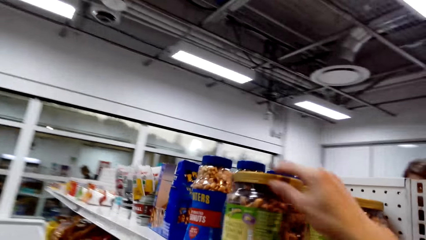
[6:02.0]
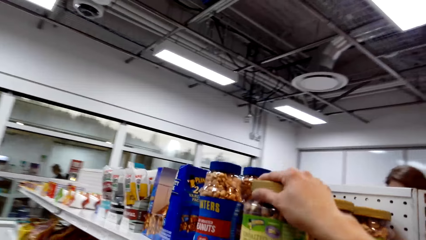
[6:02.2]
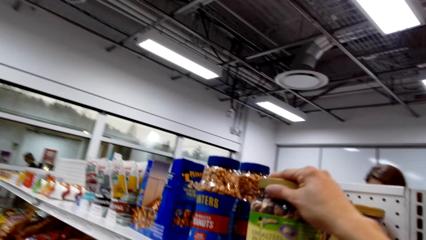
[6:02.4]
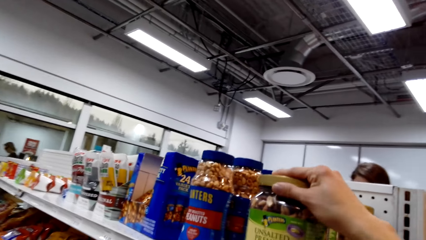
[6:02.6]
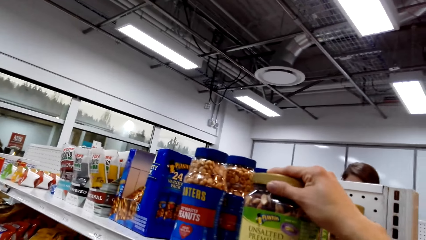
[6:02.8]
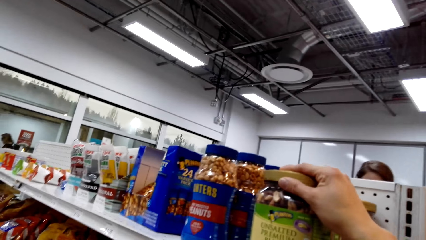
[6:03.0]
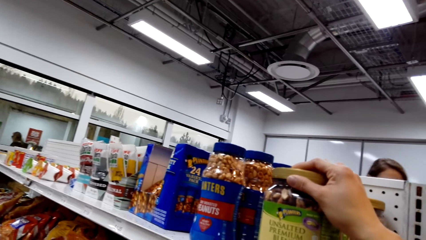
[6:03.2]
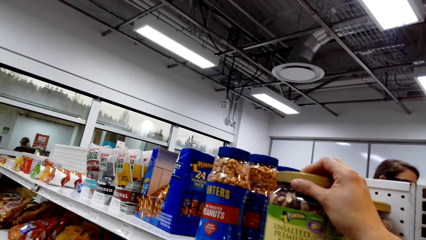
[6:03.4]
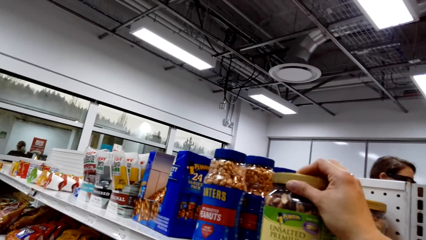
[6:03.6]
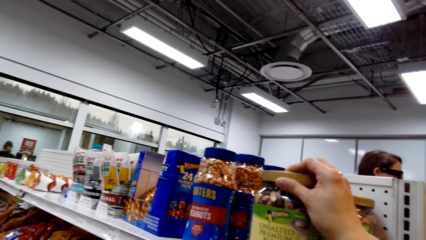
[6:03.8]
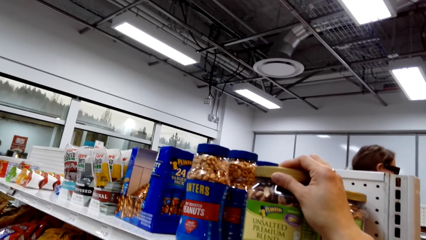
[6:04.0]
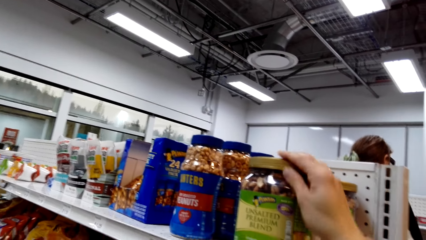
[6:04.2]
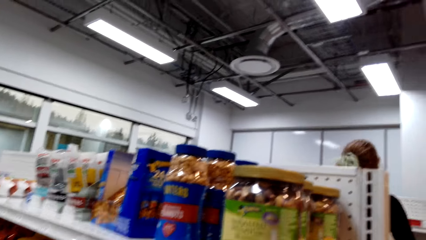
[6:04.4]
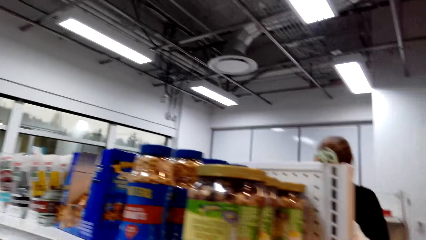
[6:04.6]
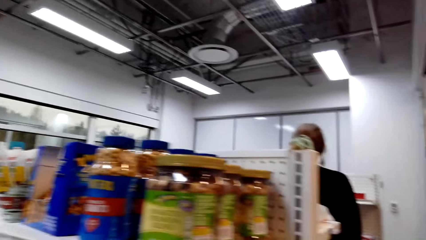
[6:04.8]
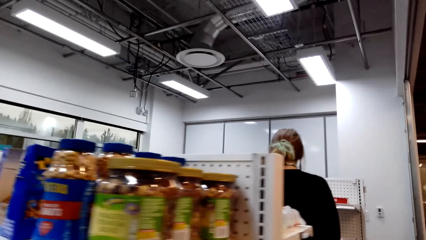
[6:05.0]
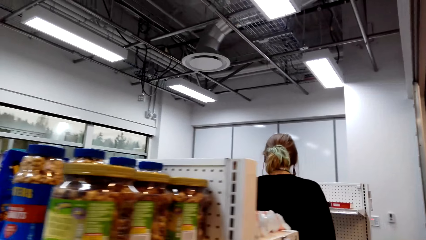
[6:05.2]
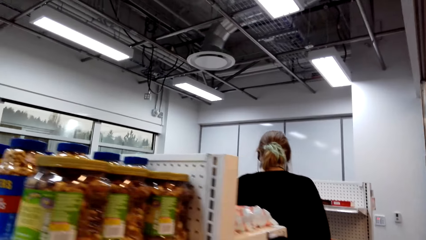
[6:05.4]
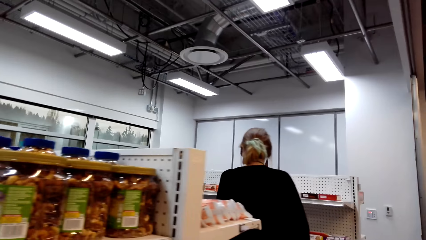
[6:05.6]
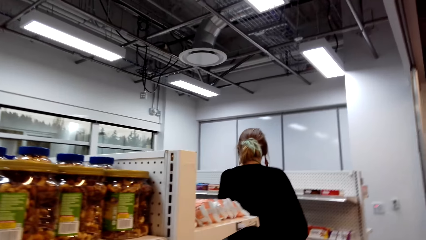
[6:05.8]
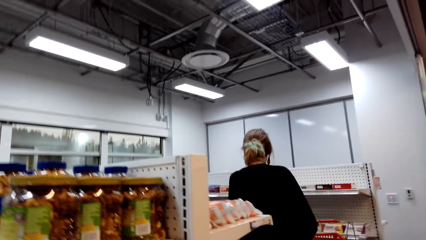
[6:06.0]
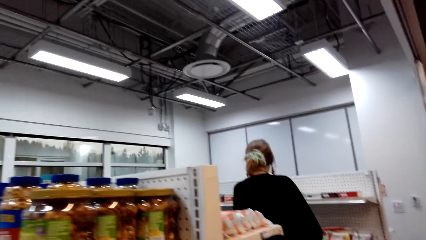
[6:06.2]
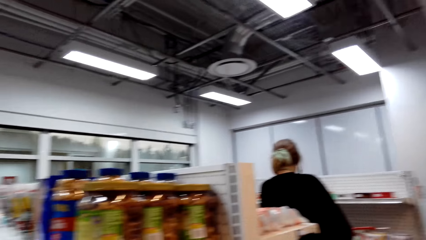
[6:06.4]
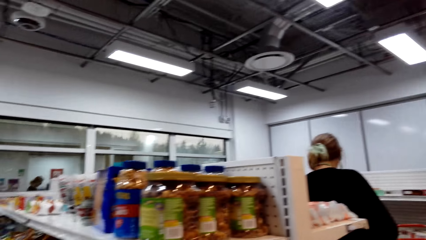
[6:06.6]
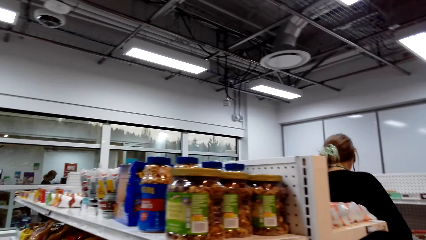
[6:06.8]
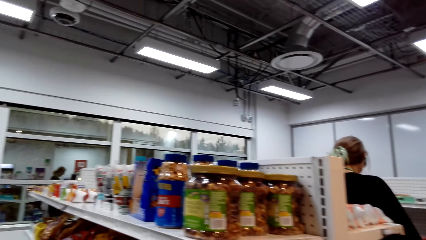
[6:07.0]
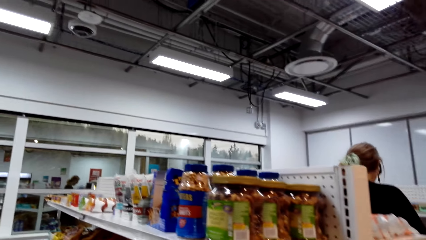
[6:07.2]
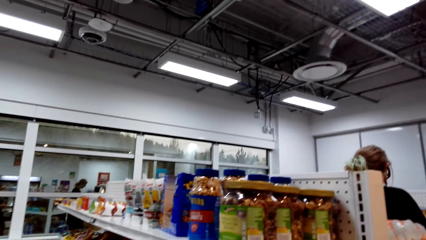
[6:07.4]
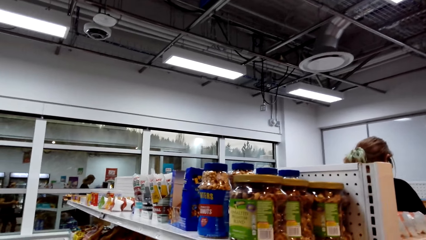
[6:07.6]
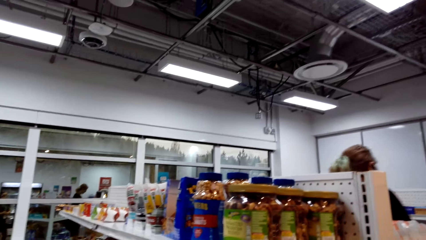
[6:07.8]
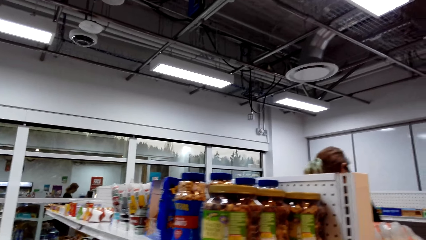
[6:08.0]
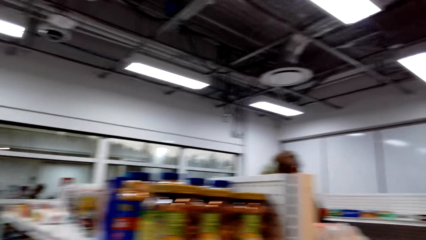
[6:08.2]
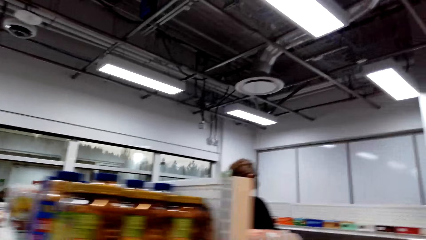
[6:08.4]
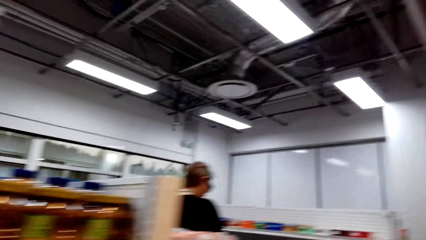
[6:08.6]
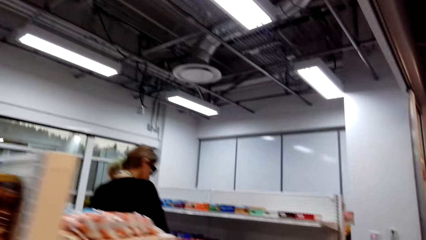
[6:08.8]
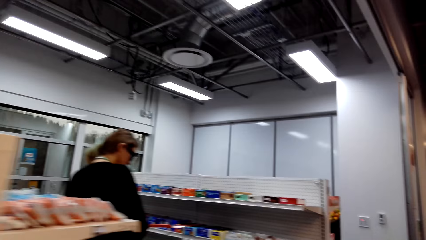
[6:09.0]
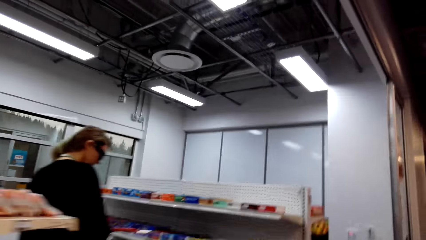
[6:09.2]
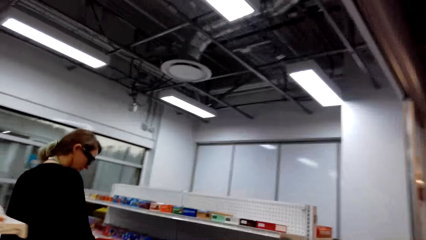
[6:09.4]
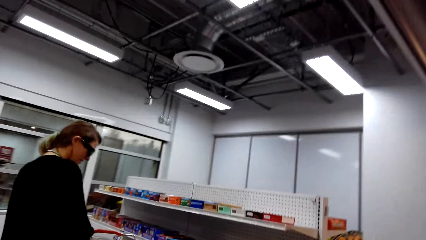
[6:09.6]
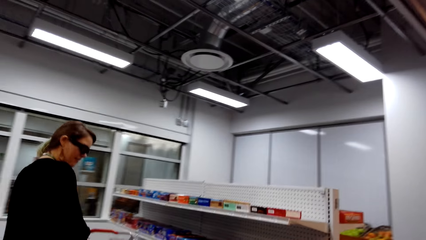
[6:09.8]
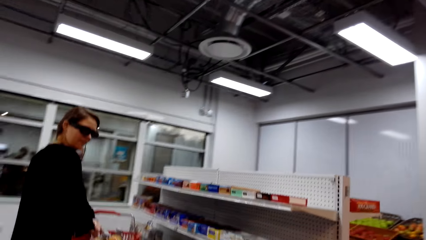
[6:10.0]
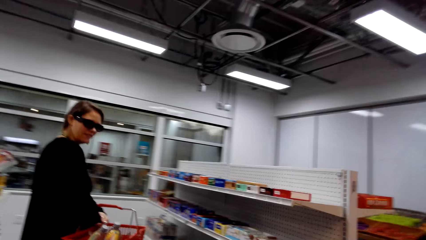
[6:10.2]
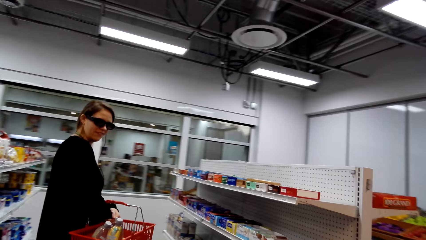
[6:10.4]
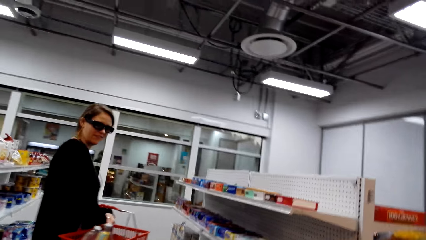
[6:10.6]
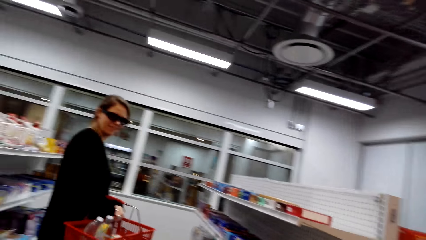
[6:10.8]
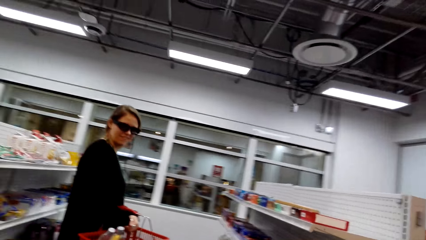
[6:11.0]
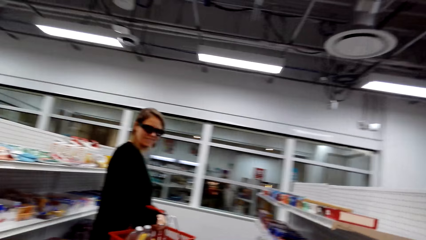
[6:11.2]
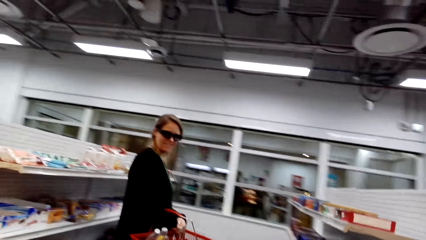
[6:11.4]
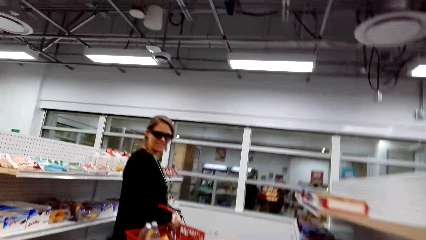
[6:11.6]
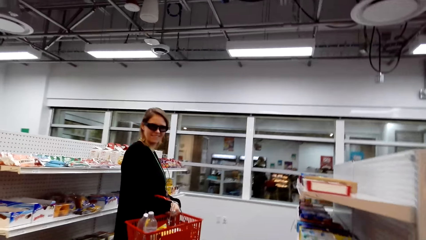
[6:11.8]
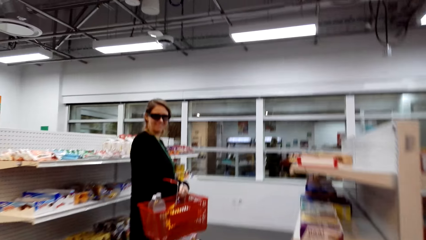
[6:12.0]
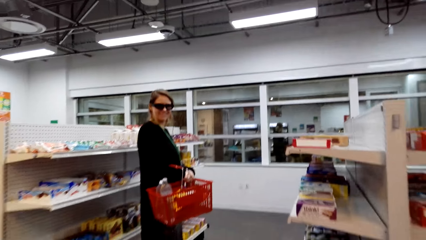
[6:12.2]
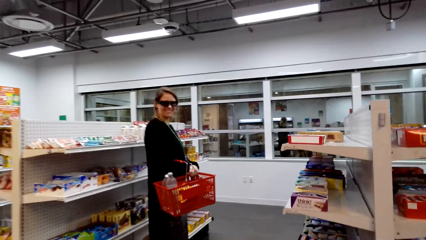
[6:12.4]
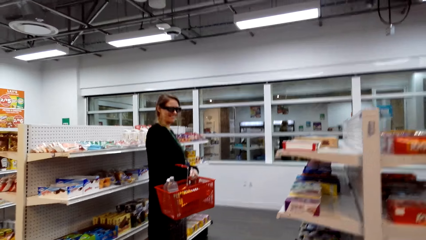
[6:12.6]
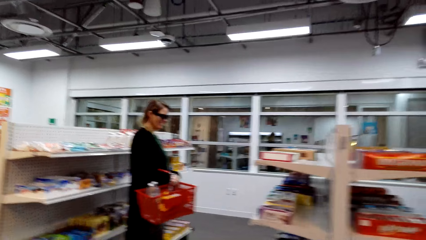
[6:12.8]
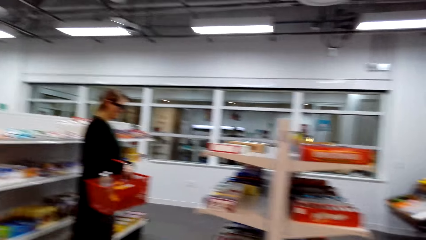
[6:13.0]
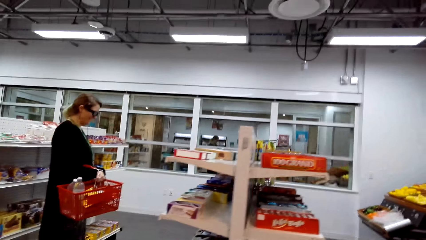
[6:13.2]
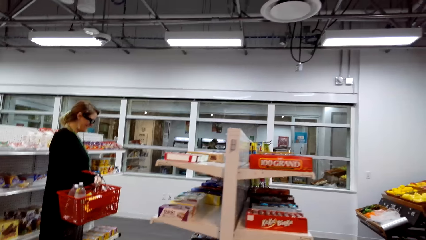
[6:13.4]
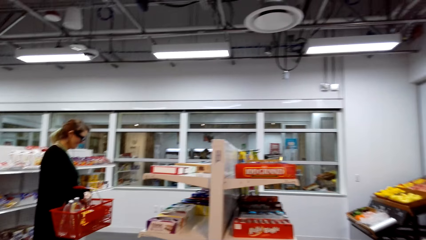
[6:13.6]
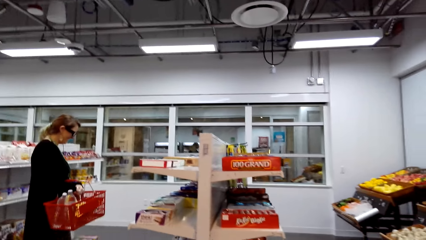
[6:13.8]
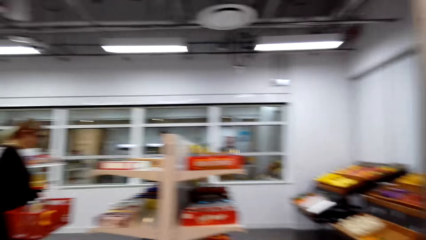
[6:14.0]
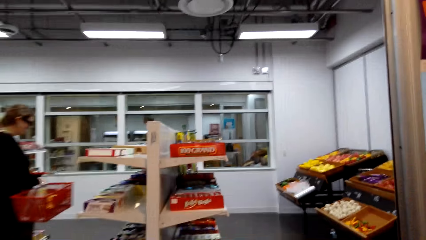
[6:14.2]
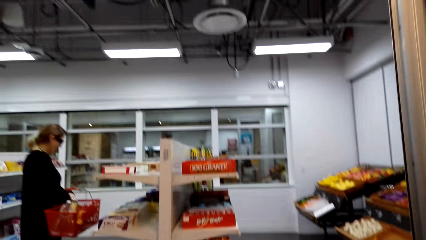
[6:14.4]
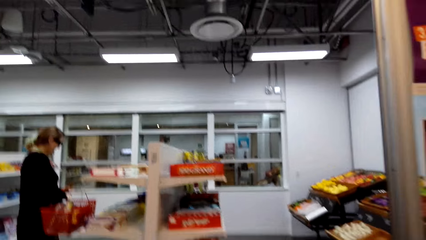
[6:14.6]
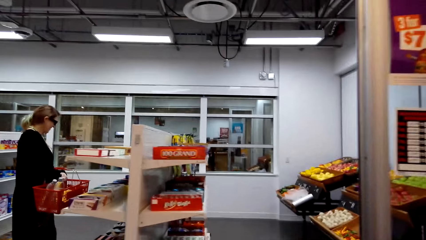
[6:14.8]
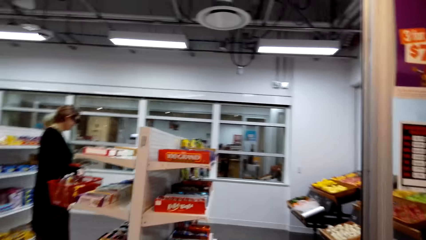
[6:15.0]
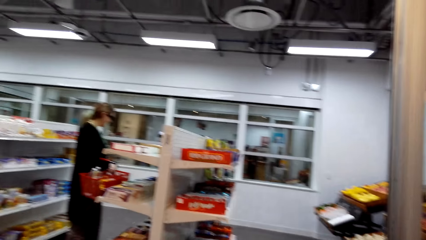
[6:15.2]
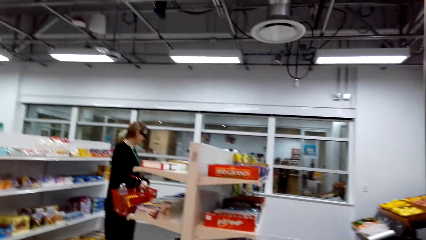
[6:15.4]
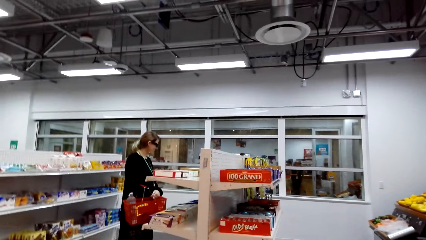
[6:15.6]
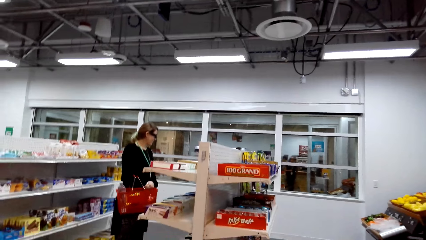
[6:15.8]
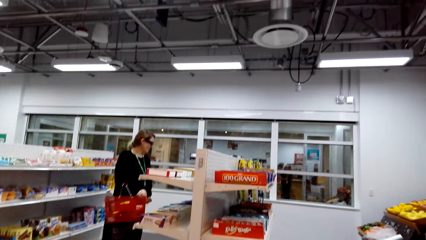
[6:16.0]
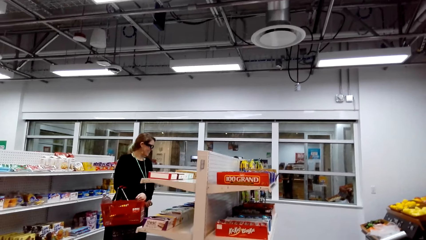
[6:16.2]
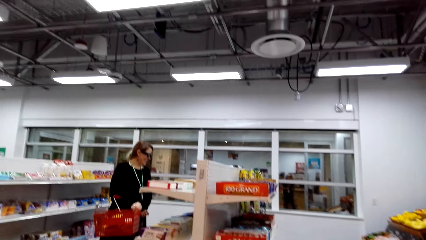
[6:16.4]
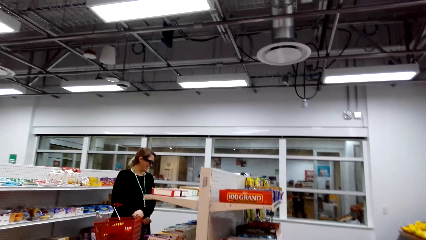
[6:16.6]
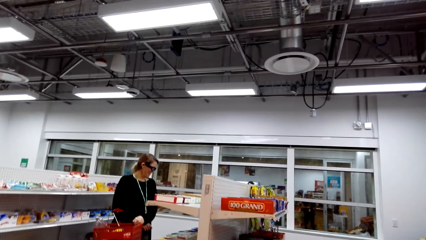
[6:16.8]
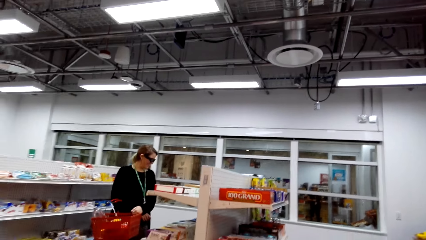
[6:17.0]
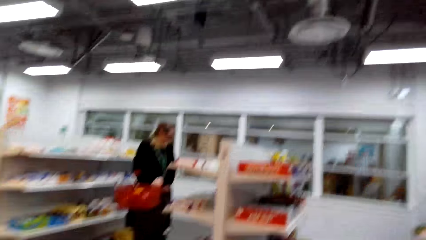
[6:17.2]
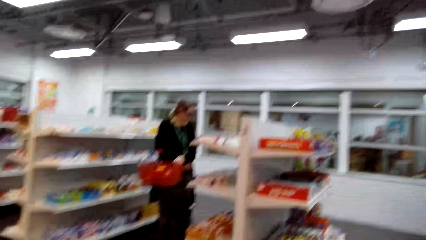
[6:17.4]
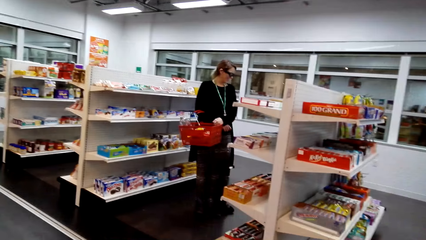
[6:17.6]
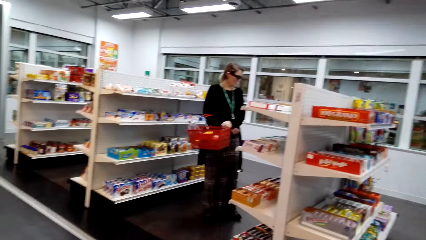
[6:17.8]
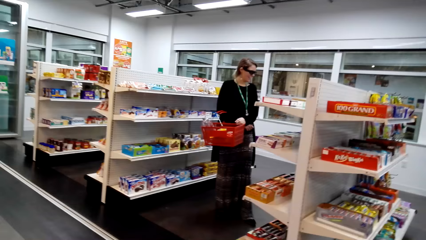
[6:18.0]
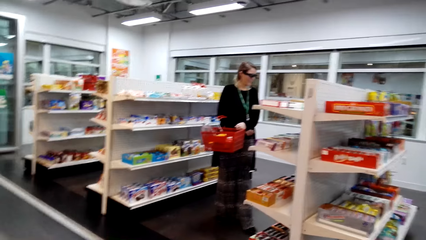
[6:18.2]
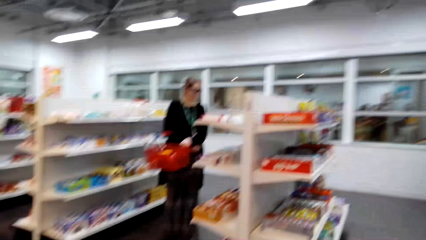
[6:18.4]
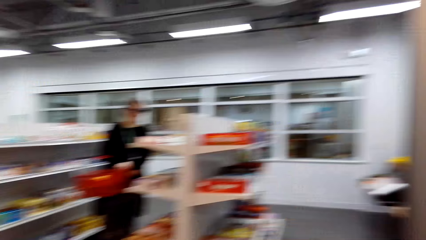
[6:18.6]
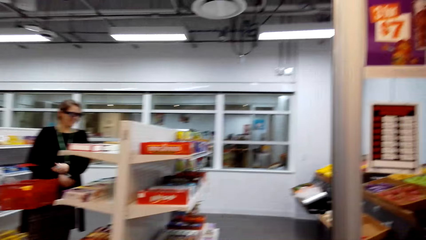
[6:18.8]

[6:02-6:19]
A woman interacts with a man. The camera wearer holds an unsalted premium blend nuts container. They touch the container. The woman walks. The camera wearer walks in the shop. The man interacts with the camera wearer.
